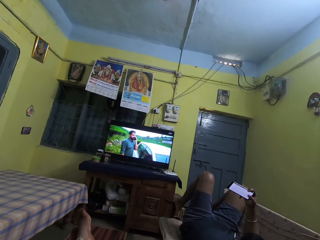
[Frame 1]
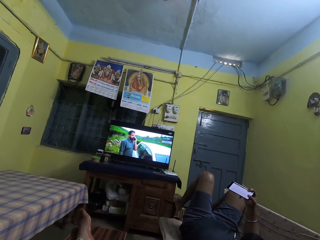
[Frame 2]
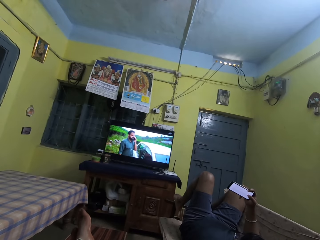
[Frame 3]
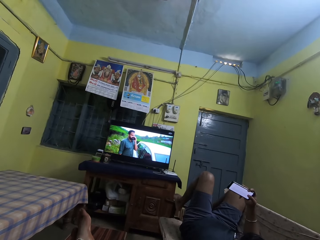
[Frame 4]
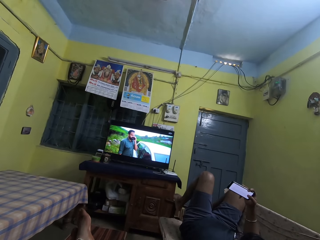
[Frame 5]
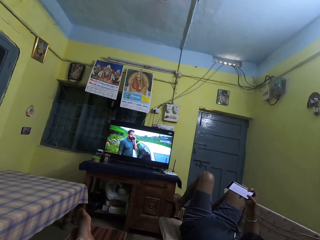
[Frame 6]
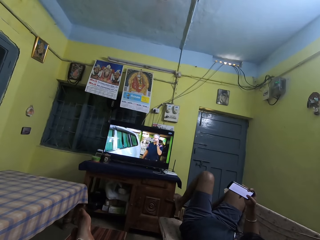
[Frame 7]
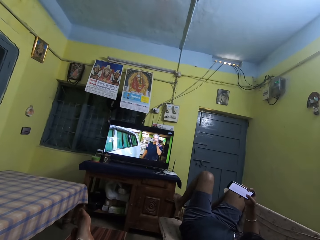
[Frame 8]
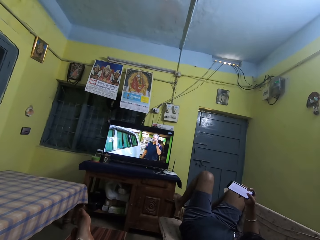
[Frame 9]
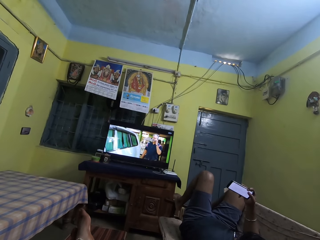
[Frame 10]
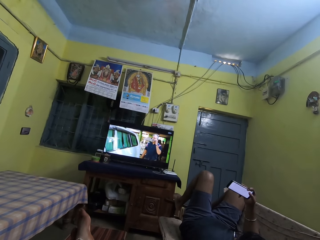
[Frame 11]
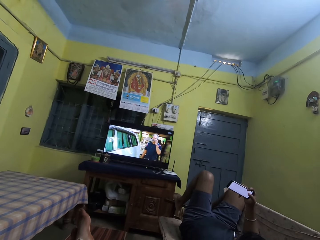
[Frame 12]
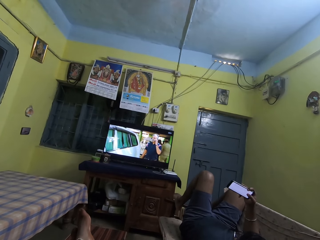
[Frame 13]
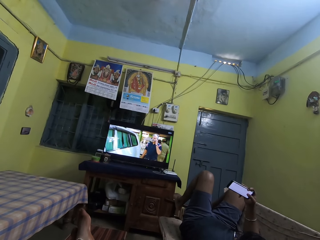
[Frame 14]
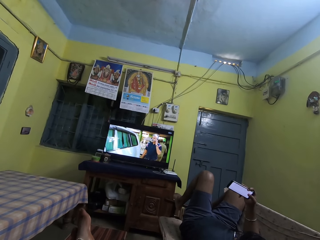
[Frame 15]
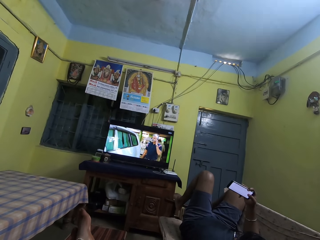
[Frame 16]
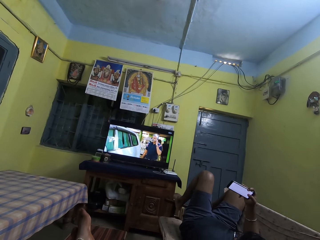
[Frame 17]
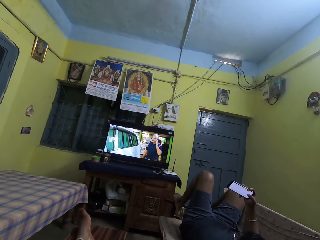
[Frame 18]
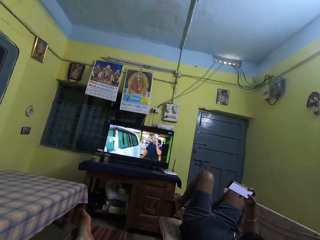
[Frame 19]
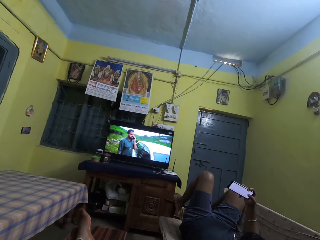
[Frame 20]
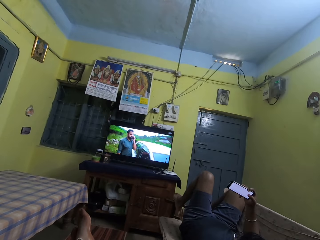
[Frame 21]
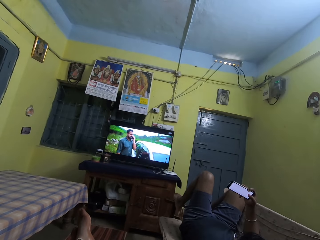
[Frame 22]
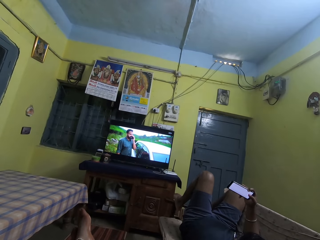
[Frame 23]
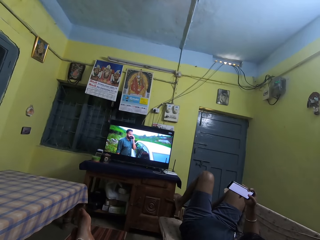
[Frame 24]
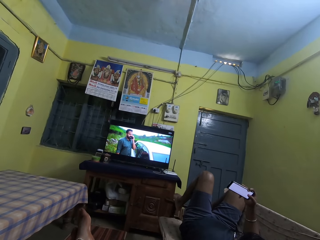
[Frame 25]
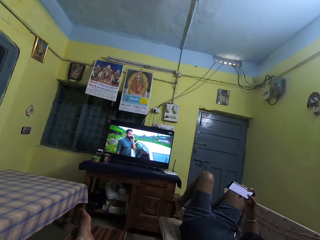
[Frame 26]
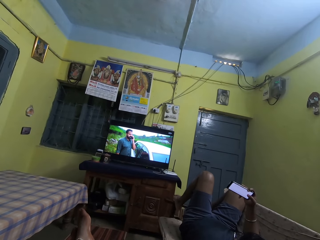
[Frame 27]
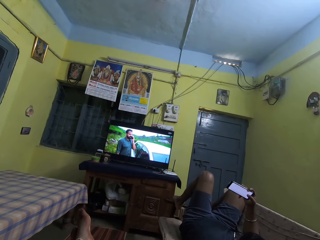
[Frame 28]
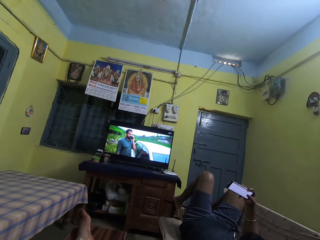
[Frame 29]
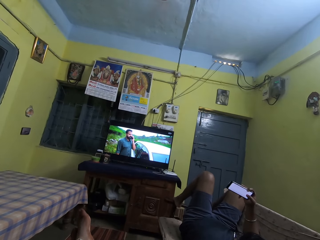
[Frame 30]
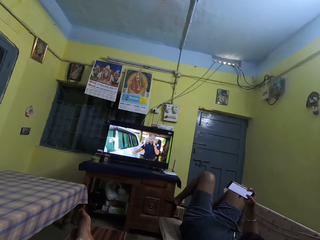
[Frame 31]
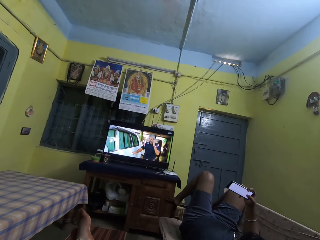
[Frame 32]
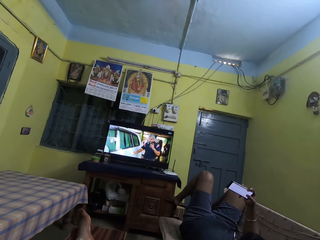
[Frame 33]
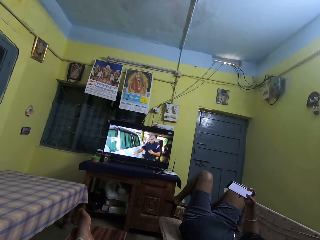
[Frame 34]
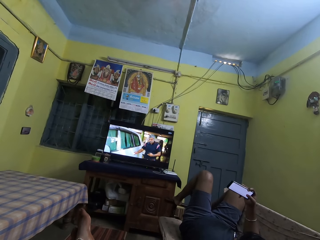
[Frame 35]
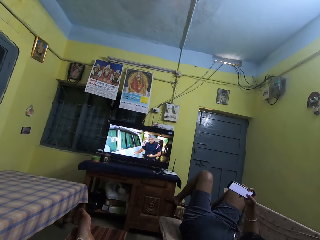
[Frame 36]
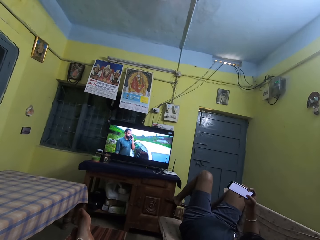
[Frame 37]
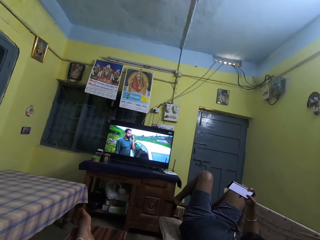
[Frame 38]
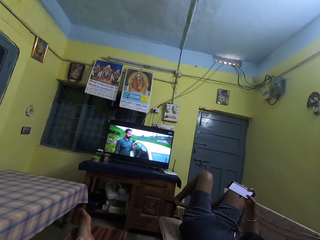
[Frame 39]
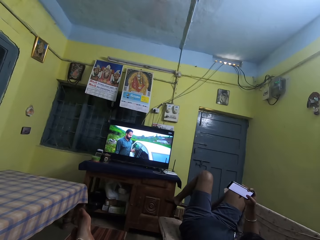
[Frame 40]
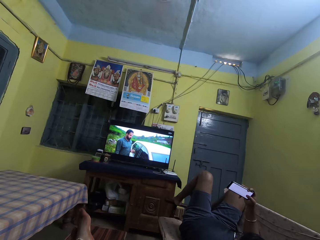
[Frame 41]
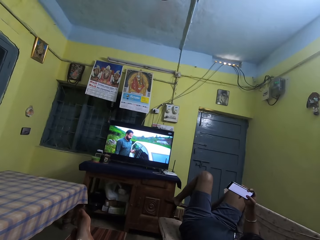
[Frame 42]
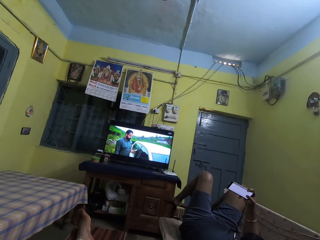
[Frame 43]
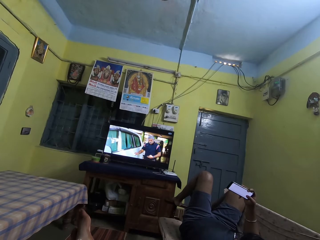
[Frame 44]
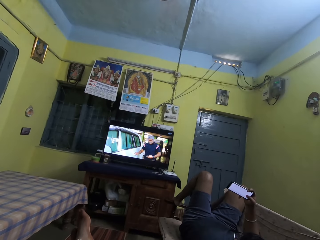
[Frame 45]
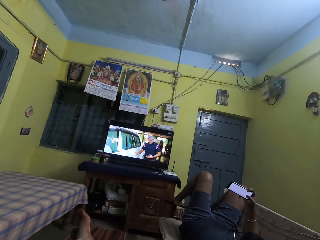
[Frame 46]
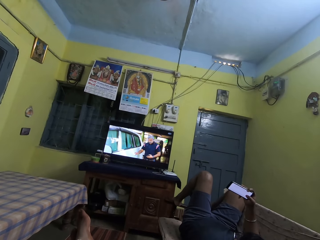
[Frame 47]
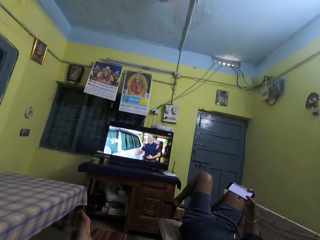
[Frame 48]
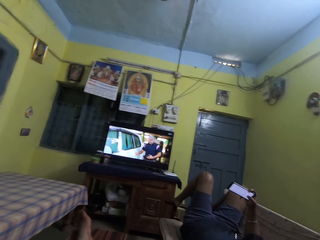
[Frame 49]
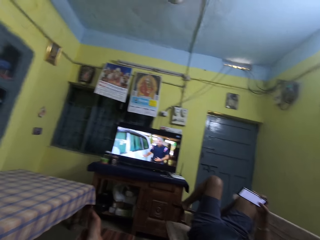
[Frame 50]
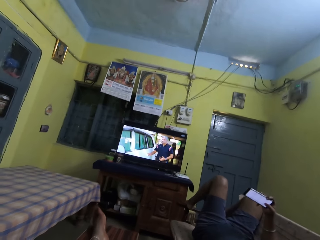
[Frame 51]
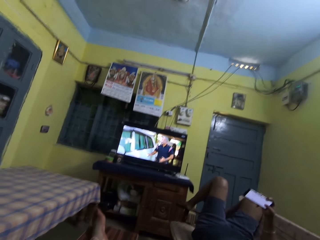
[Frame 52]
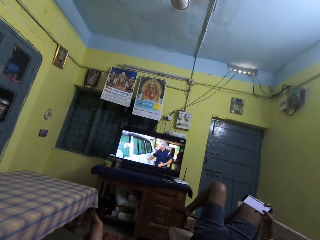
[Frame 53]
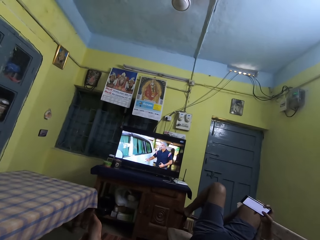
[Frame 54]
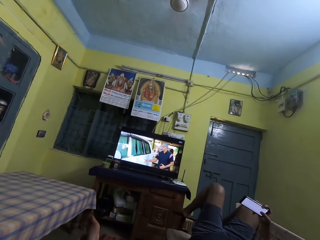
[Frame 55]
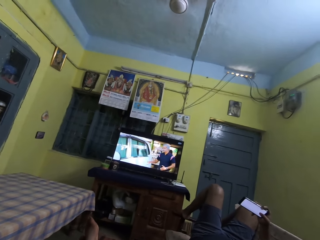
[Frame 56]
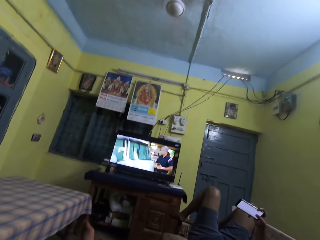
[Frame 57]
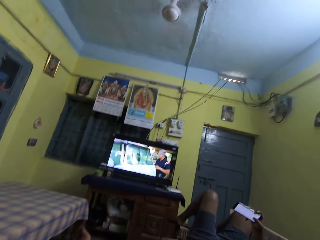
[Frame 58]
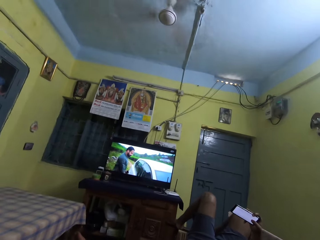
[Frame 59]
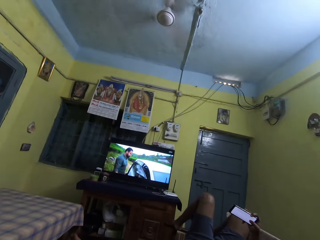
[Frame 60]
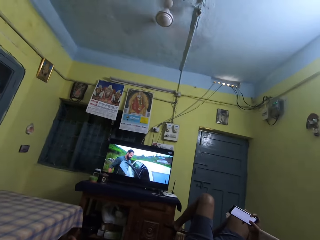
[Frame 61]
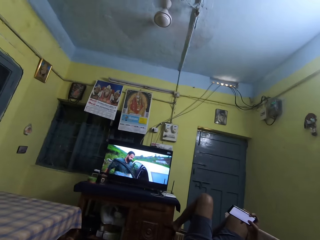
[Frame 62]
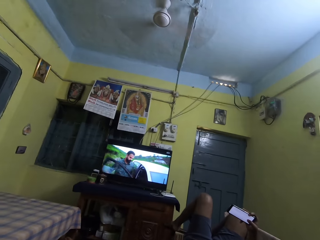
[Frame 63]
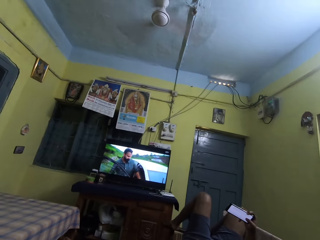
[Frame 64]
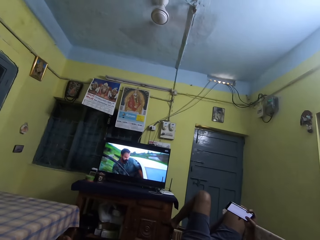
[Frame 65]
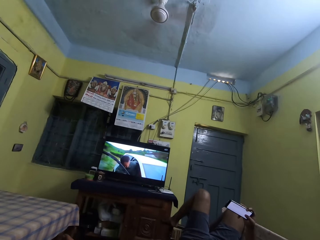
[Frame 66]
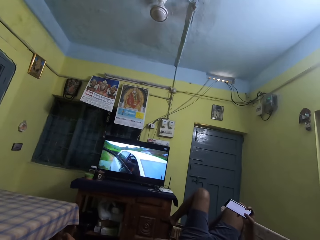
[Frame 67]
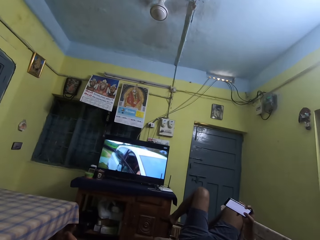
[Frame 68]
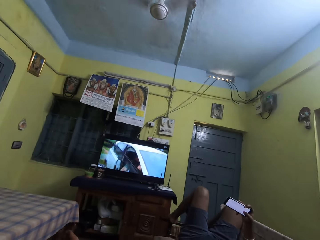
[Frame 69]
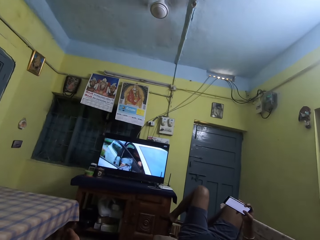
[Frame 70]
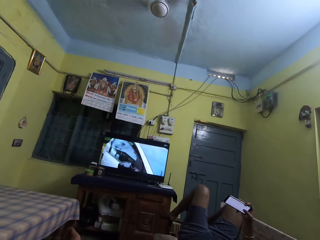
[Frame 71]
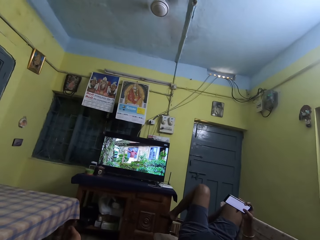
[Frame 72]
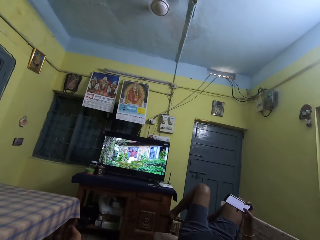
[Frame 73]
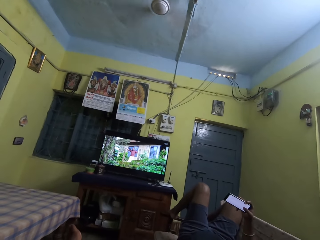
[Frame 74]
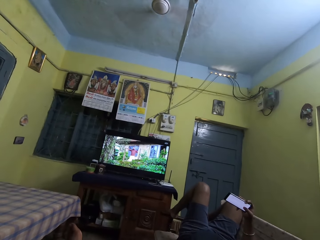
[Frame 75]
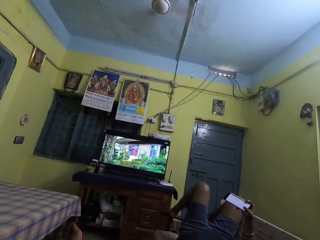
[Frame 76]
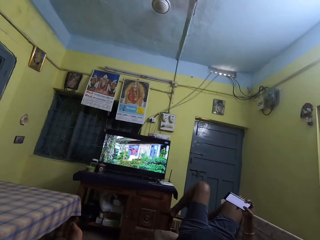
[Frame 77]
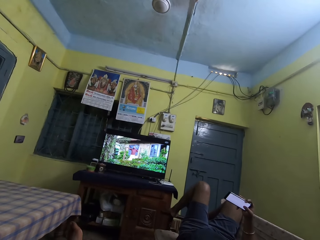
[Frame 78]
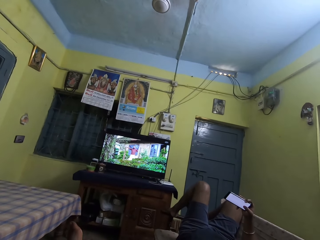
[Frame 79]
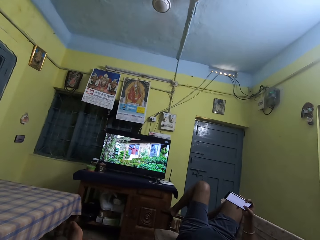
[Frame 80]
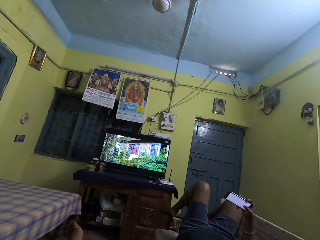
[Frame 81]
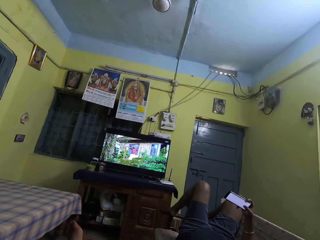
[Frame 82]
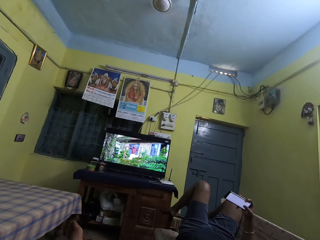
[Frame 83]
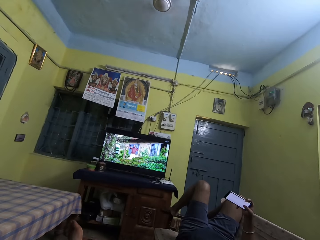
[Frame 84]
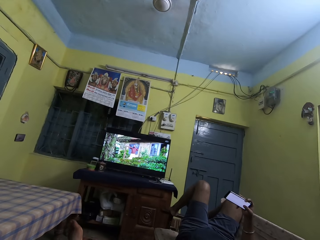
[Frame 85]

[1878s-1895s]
The man scrolls through the screen of the phone with his right thumb. The camera wearer speaks to the man.

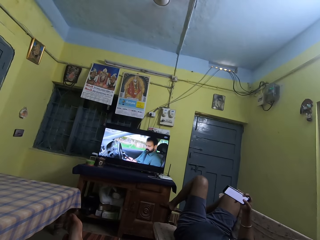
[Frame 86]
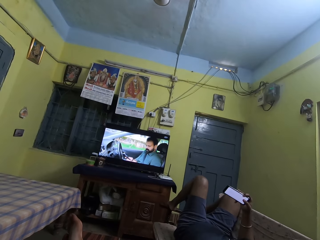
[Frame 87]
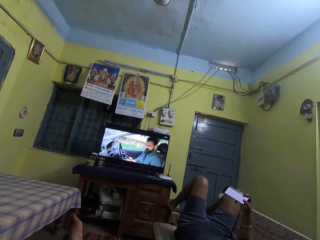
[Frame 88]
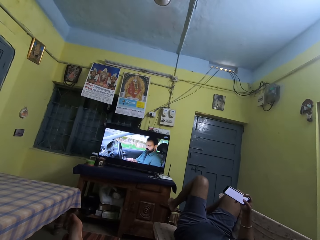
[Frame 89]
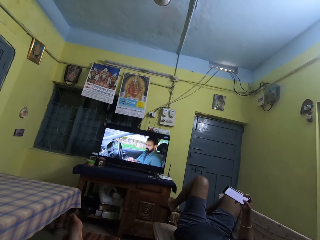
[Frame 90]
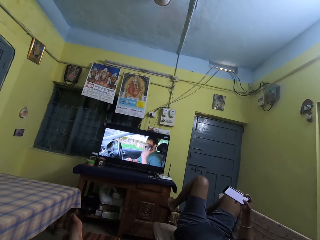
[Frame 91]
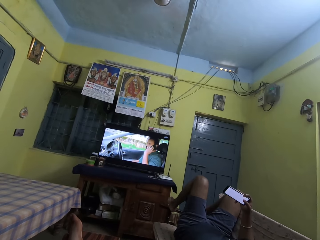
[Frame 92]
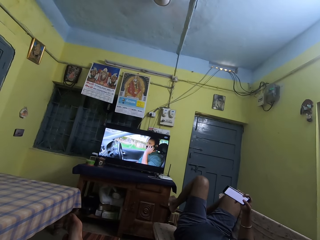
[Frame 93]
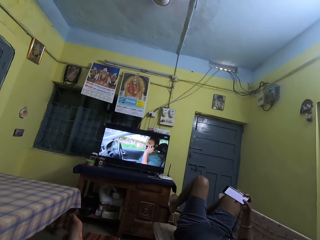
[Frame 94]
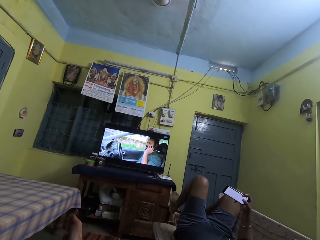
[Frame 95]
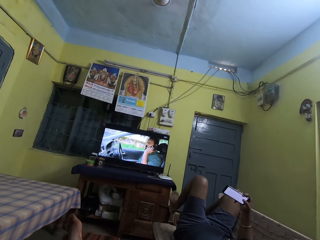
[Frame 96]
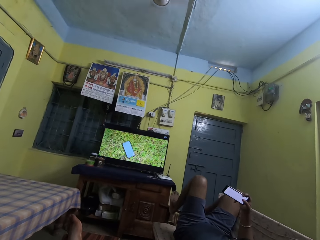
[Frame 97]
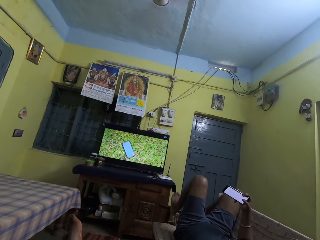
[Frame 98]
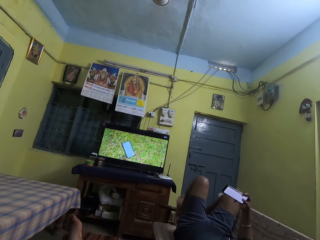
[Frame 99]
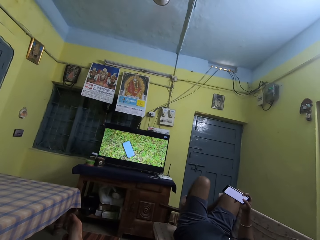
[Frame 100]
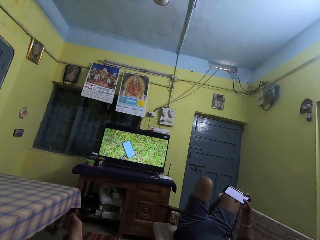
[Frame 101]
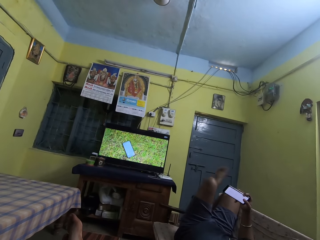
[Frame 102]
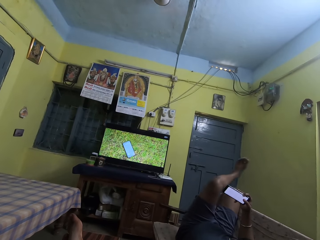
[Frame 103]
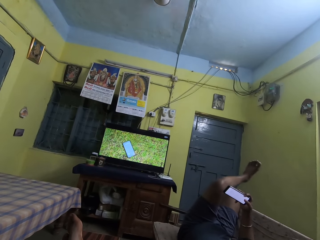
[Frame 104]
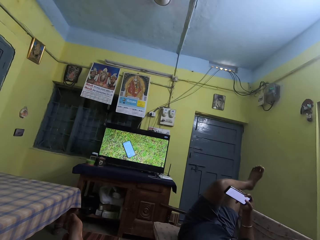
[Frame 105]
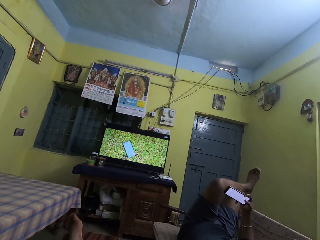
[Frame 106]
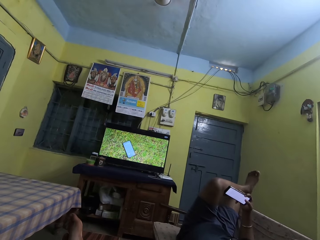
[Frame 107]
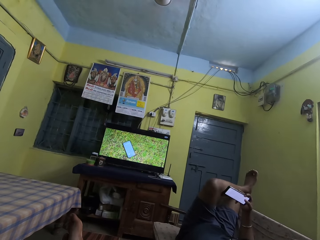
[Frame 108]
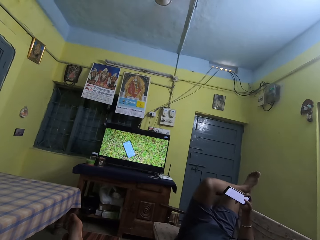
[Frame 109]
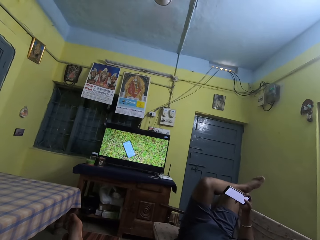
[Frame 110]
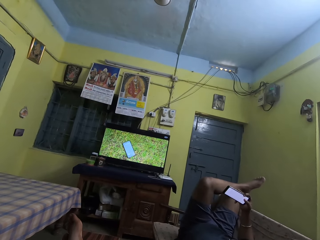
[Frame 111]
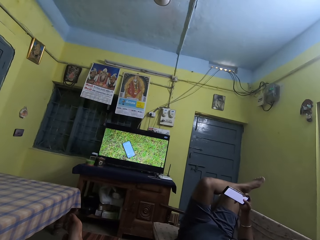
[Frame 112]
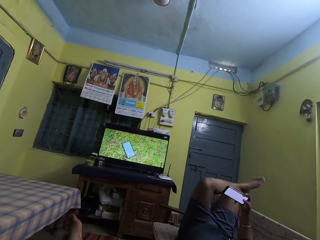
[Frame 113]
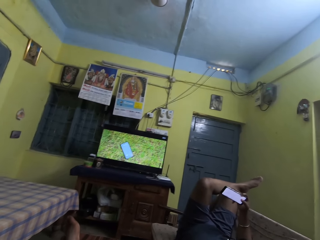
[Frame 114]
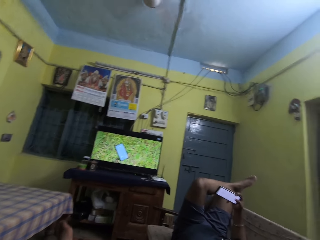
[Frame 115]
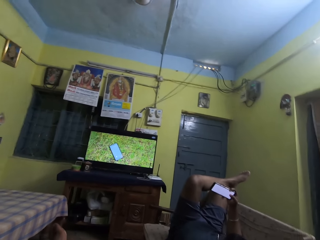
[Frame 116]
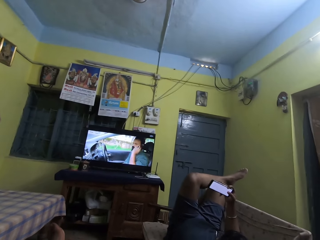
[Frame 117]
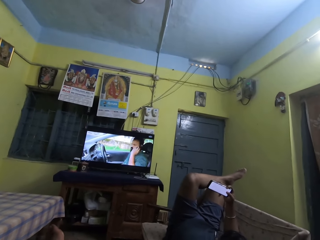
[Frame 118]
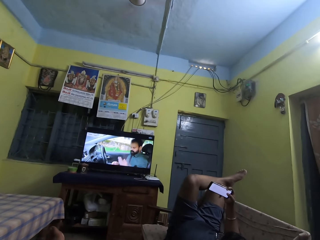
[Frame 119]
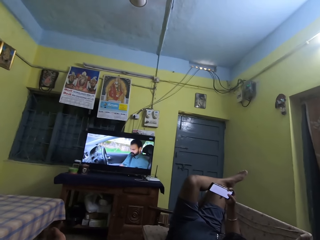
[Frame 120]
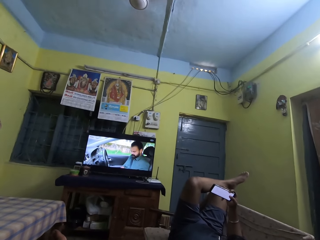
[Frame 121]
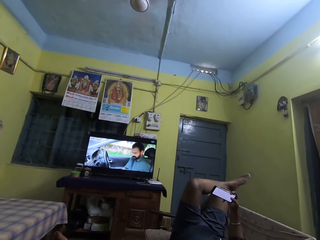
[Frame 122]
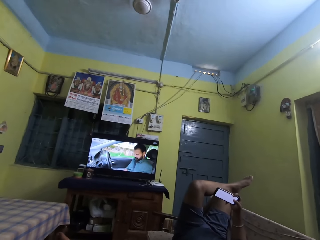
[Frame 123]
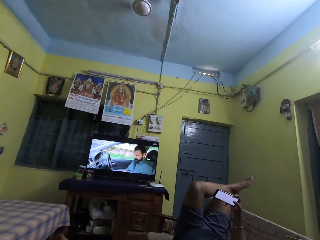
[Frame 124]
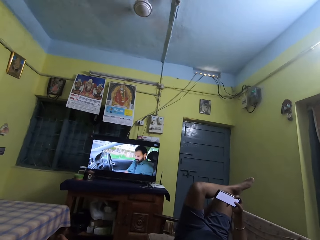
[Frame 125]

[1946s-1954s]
The boy removes his left leg from a chair on the floor and places the left leg on the right leg.
